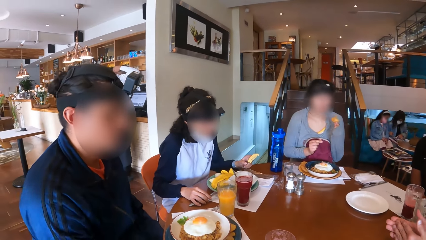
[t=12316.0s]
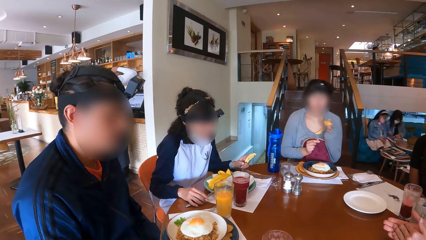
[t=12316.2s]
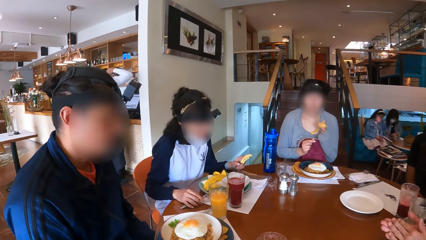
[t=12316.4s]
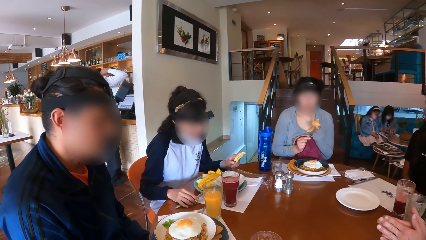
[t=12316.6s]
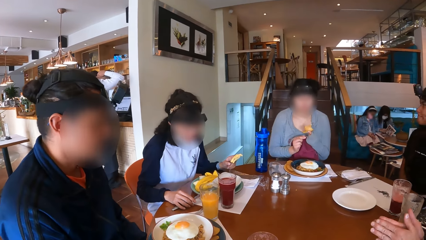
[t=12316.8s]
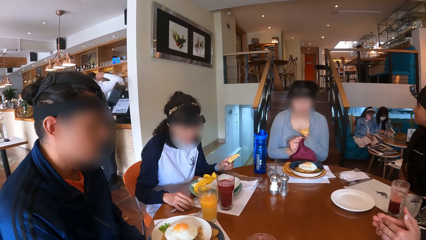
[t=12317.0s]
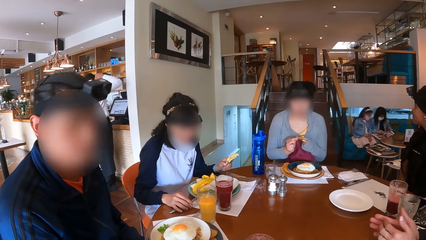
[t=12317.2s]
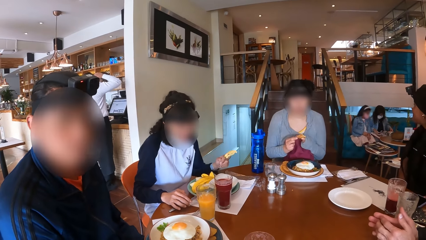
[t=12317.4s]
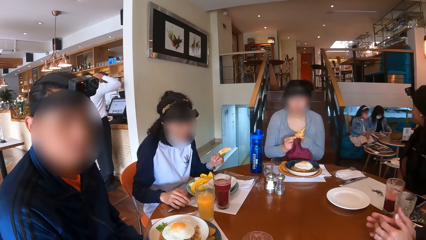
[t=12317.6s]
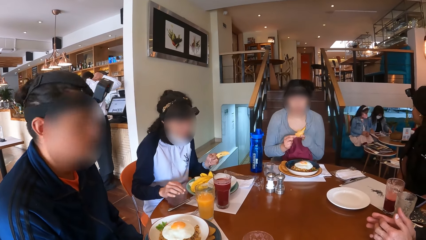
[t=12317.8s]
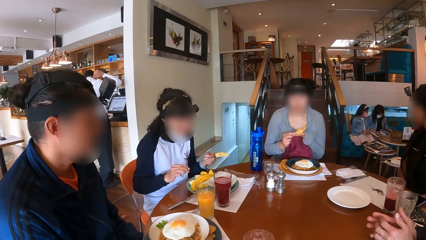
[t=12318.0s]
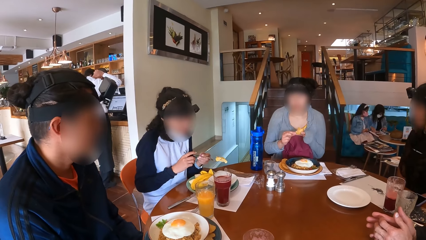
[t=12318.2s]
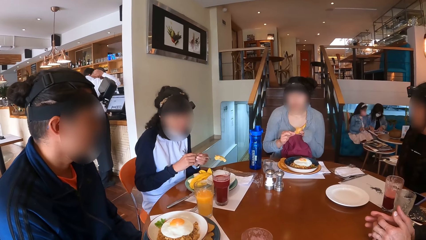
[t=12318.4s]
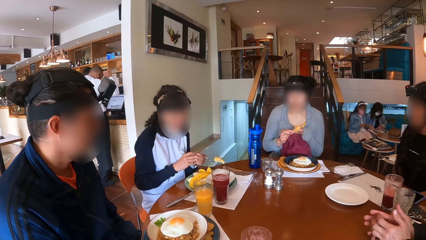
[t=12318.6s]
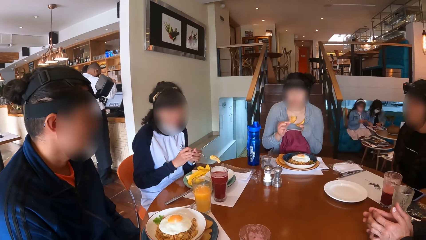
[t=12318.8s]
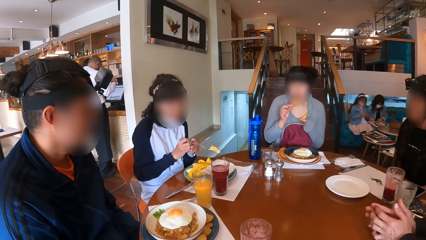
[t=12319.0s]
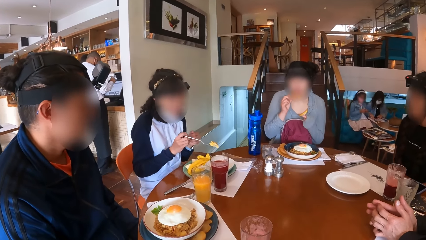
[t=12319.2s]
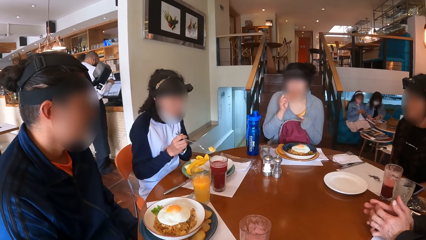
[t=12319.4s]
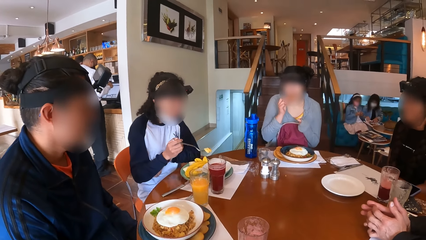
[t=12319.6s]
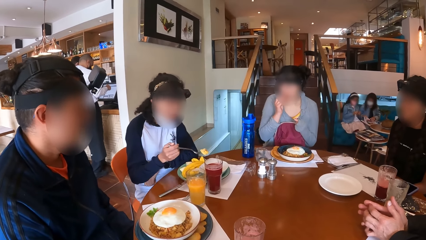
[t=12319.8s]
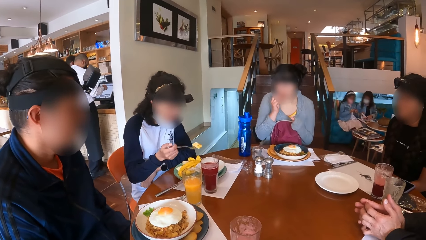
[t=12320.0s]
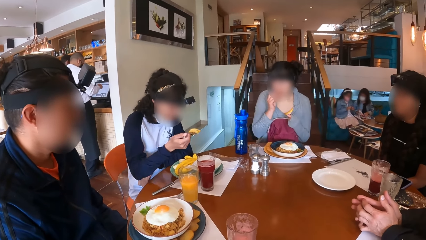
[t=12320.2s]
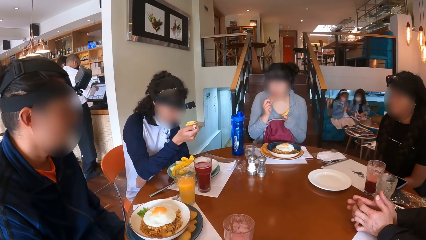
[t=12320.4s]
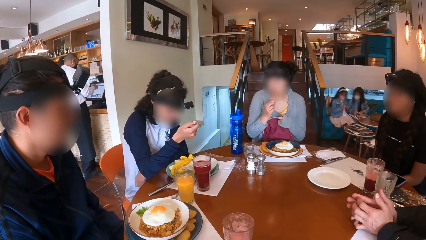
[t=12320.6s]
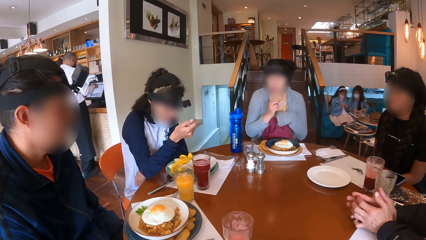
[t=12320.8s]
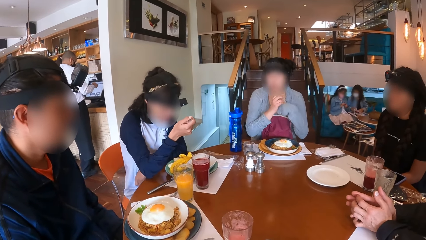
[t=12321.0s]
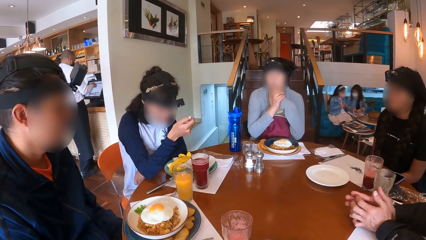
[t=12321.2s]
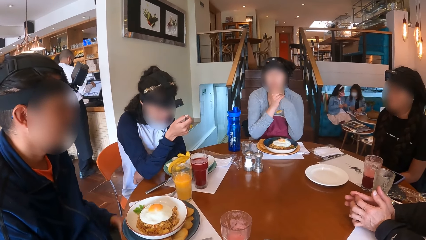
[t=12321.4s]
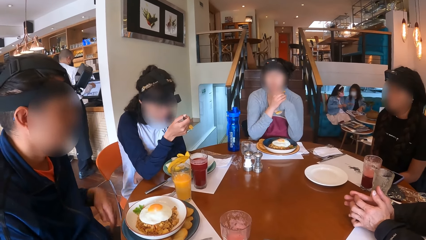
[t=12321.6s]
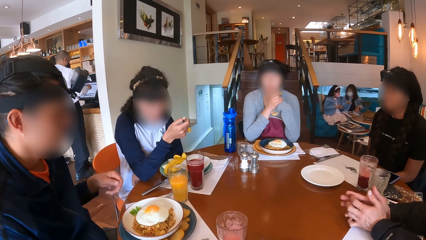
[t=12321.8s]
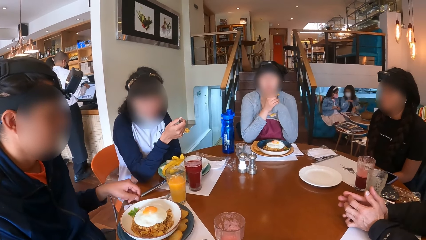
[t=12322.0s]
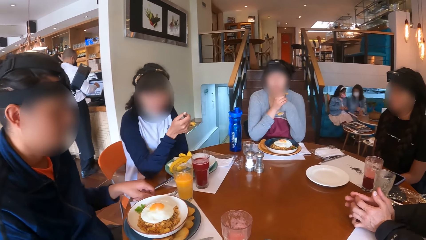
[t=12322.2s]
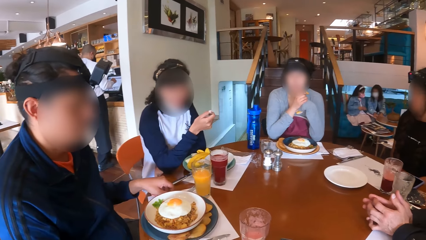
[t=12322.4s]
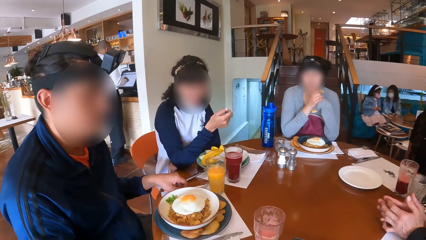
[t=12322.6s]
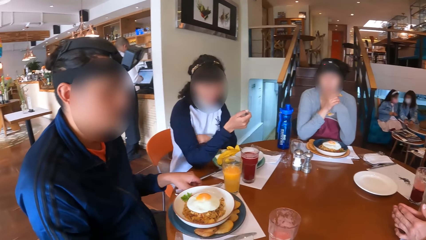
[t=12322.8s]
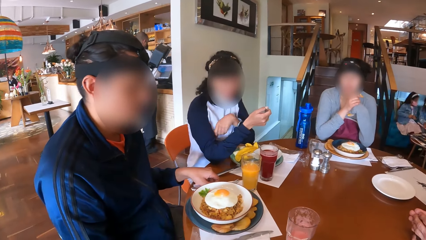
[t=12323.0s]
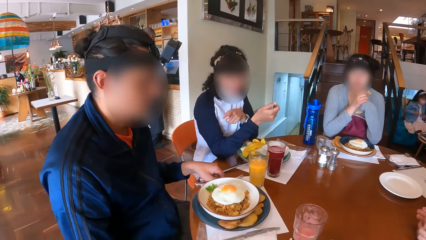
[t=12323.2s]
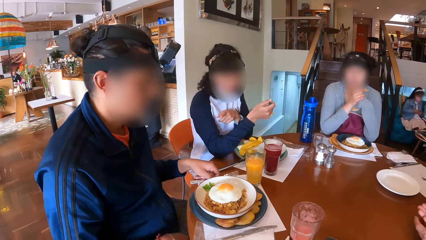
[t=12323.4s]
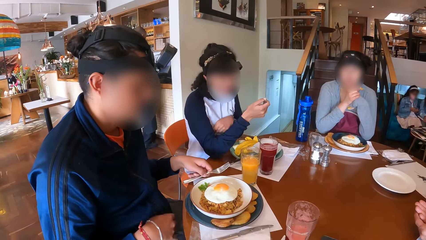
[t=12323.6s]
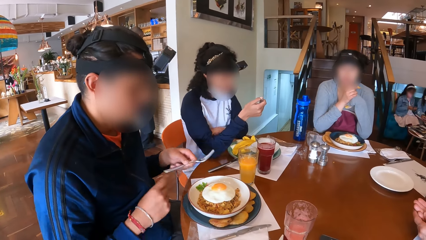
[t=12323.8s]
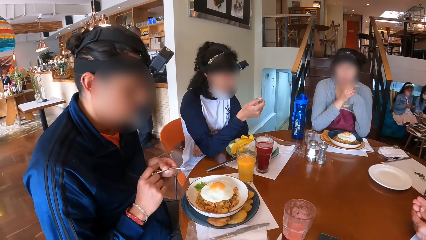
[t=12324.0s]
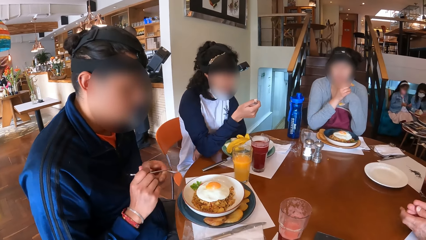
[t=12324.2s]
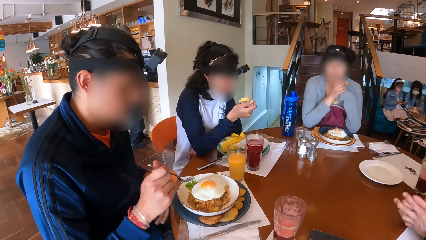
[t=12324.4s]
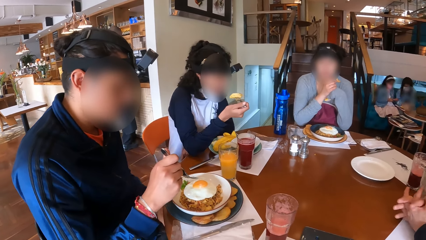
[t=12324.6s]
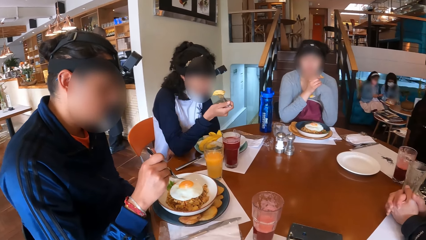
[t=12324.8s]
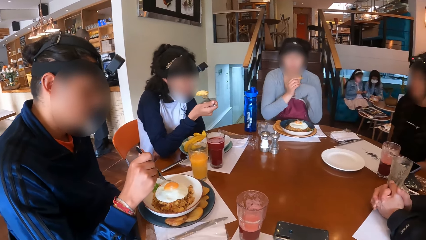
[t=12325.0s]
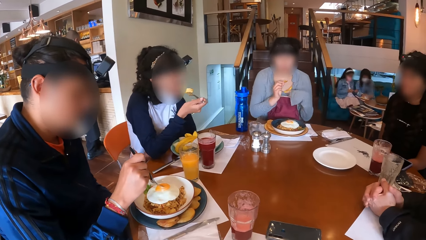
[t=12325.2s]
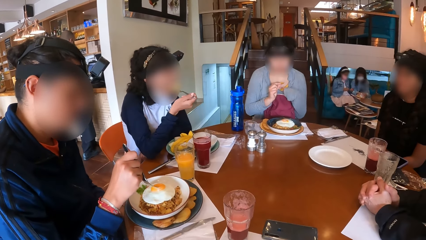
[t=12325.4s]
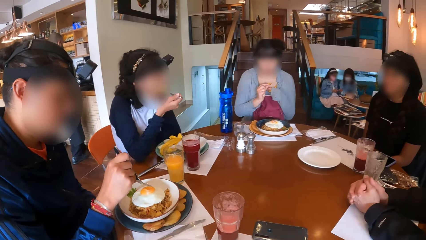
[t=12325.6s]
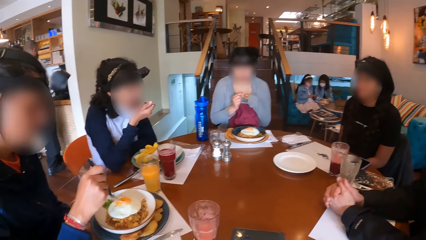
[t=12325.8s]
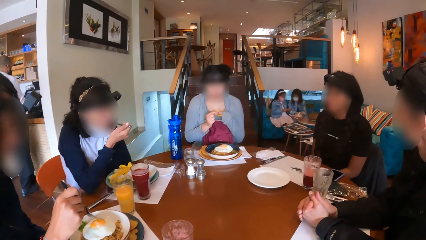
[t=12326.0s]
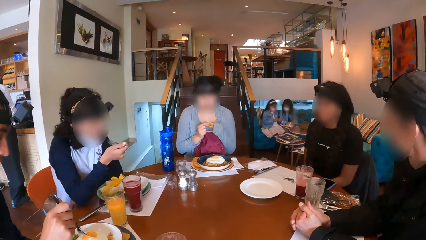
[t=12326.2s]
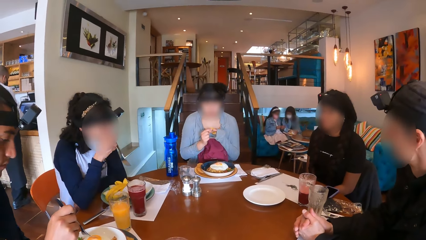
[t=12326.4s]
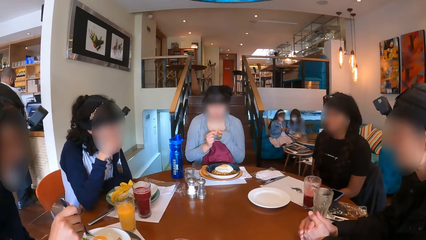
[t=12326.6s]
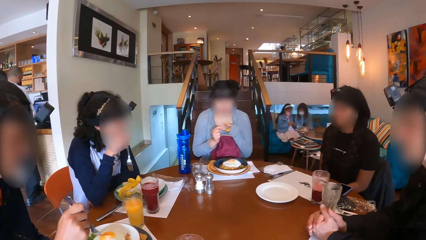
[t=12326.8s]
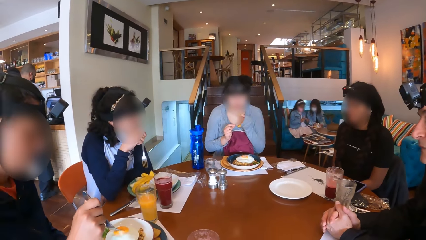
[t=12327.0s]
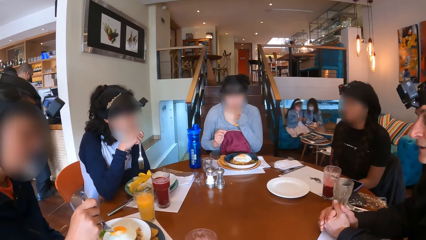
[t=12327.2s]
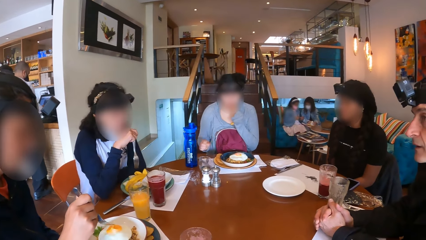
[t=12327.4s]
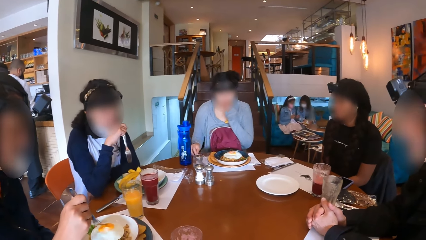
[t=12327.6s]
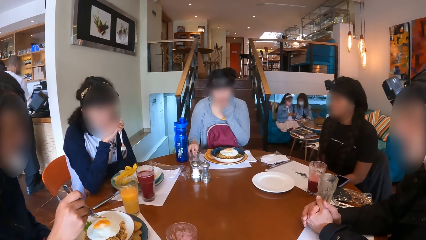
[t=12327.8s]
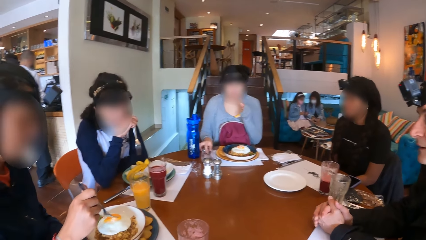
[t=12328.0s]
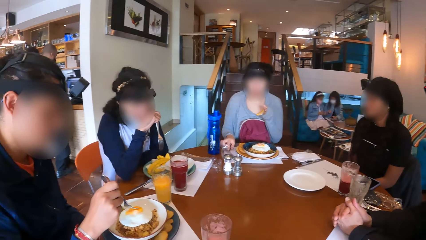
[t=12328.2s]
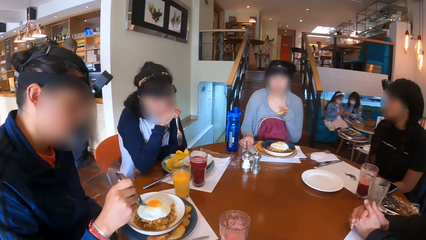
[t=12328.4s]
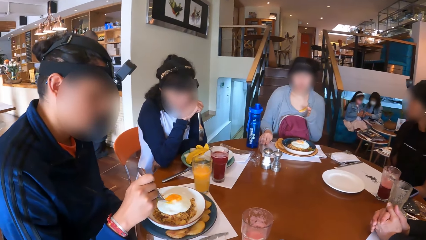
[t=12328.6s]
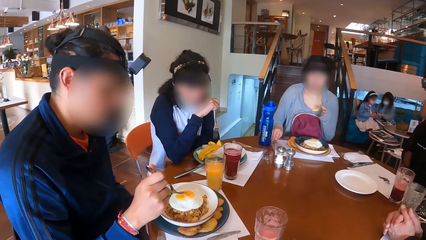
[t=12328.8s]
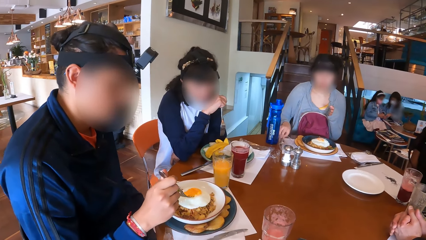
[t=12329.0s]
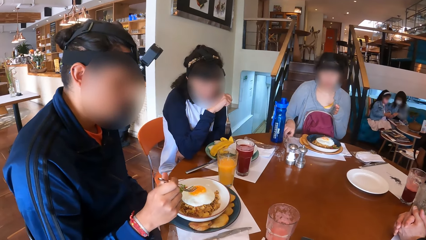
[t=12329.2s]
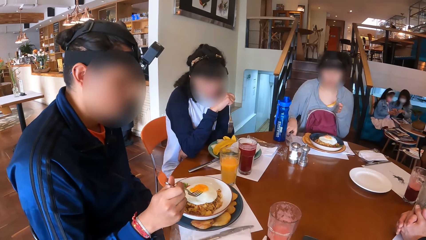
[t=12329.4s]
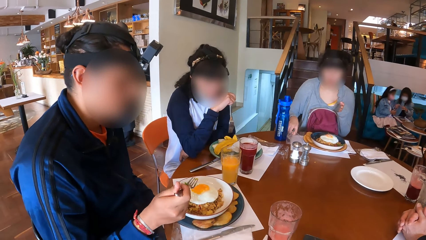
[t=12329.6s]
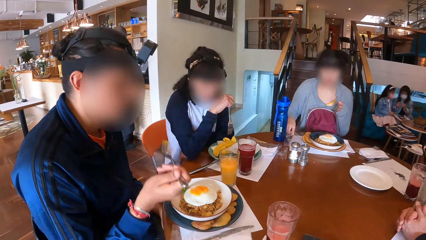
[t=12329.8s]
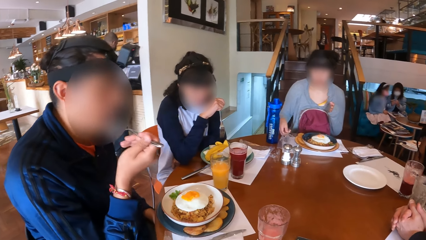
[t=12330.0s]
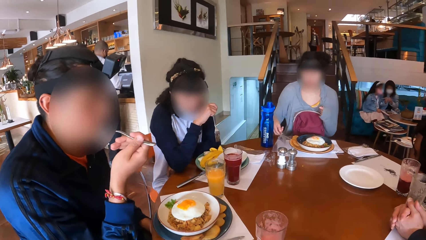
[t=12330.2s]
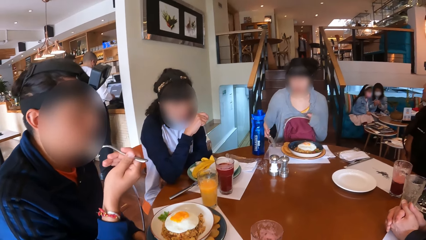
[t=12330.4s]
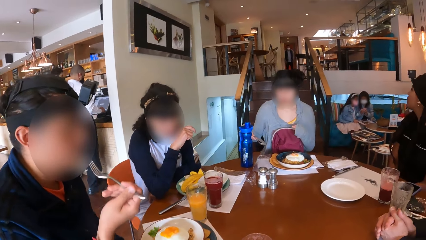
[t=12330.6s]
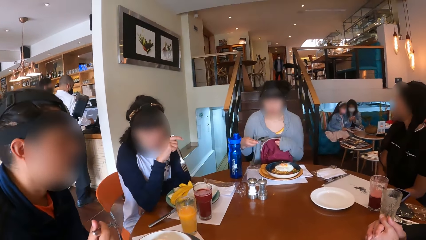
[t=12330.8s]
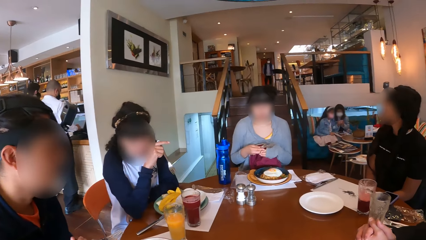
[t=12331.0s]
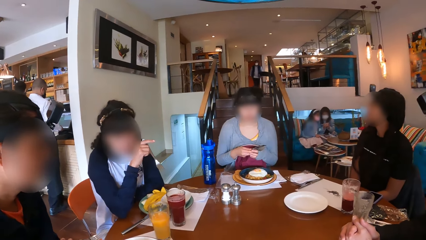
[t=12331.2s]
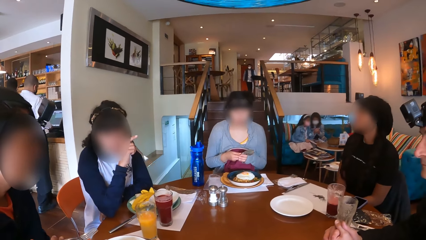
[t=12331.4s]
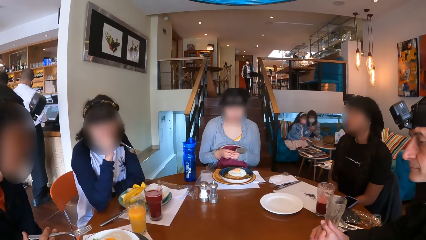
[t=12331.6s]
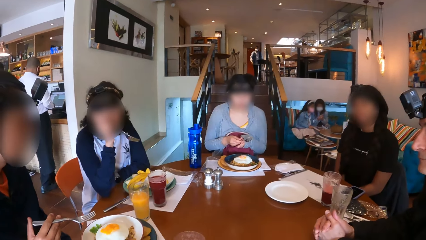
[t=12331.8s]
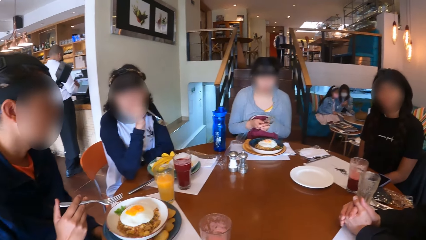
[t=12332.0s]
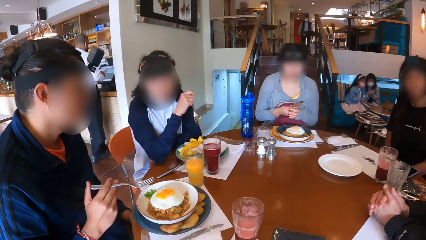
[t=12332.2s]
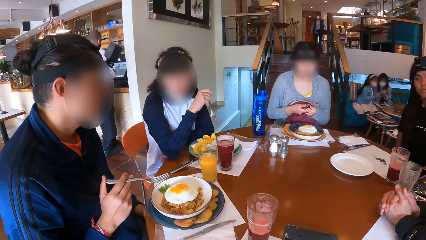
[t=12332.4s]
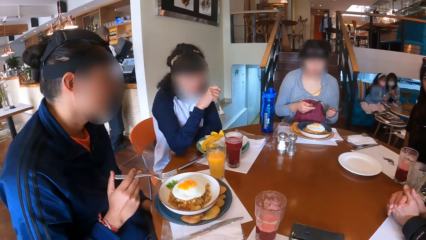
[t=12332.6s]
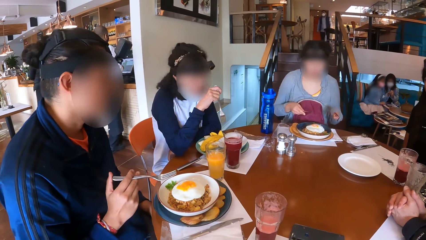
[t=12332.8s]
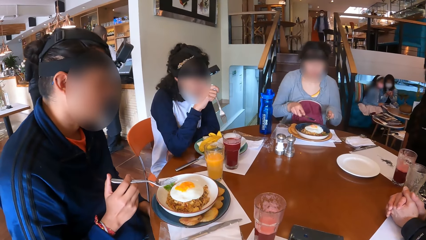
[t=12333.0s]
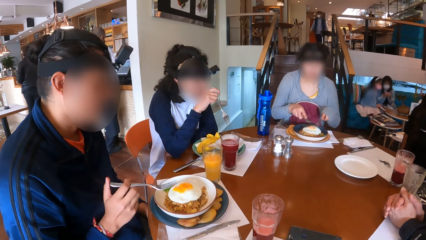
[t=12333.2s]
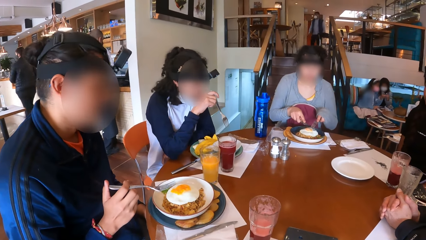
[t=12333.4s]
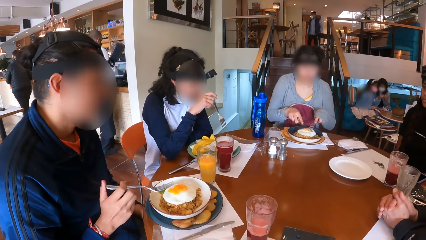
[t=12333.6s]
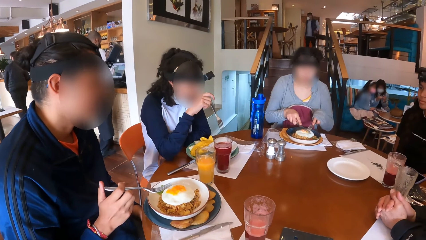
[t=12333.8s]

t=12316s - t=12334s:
The camera wearer looks around the room. The woman passes the snack in her left hand to her right hand. Another woman passes the fork in her left hand to her right hand. The first woman eats the snack in her right hand. The other woman interacts with the man. A man eats something. The first man picks up a fork on the table with his left hand. The other woman gesticulates with her left hand. The first man passes the fork in his left hand to his right hand. The other woman puts the food in the fork in her left hand in her mouth. The first man touches the food with the fork in his right hand. The first woman passes the snack in her right hand to her left hand. The other man eats something. The first woman eats the snack in her left hand and picks up cutleries on the placemat on the table with her right hand. The first man puts the fork in his right hand in his mouth. He eats egg. The other woman interacts with the first man. The first woman passes the knife in her right hand to her left hand. The first man interacts with the other woman. The first woman picks up the fork. The first woman slices the food on the plate with the knife in her right hand.
